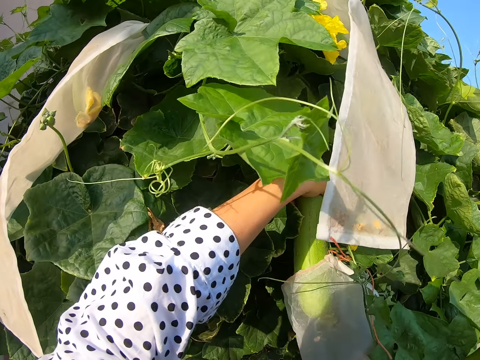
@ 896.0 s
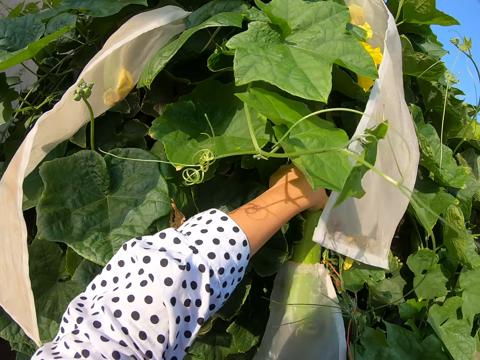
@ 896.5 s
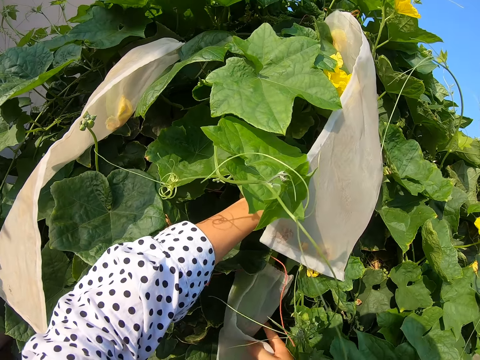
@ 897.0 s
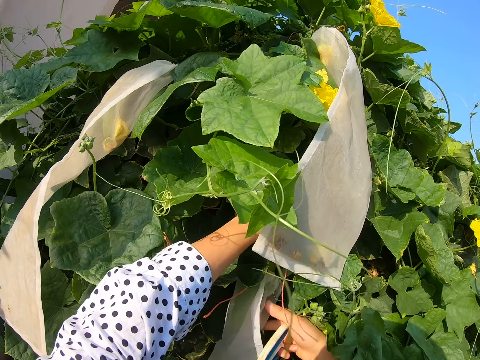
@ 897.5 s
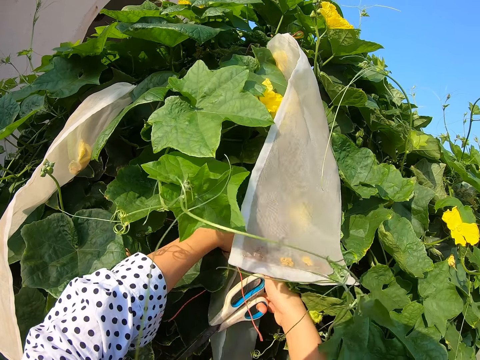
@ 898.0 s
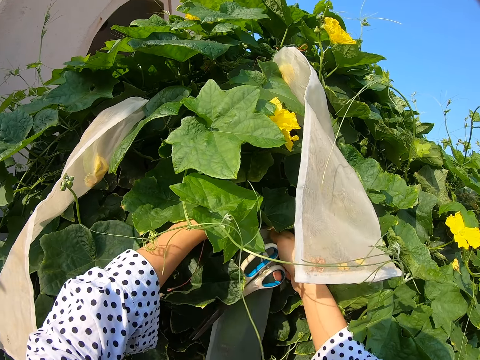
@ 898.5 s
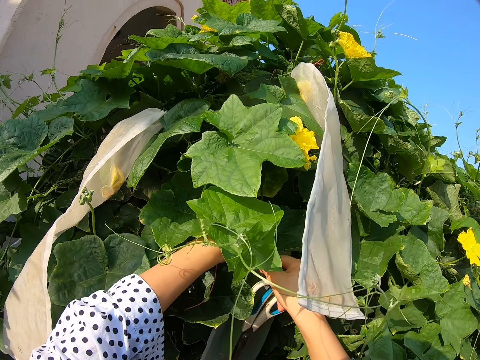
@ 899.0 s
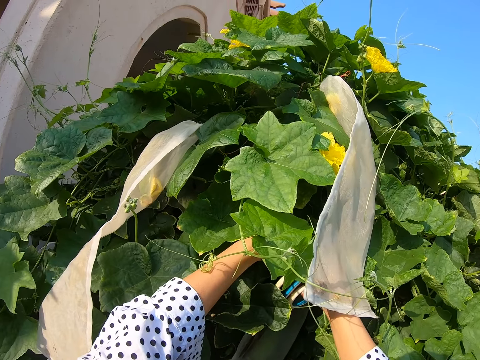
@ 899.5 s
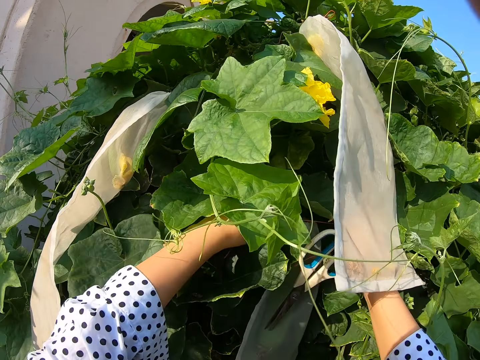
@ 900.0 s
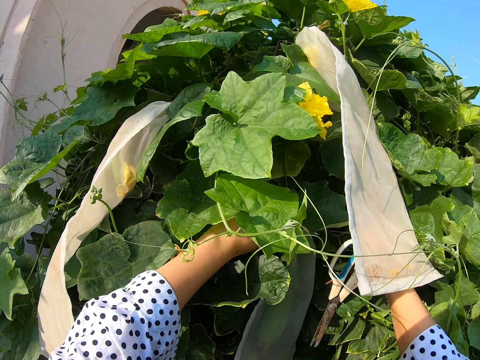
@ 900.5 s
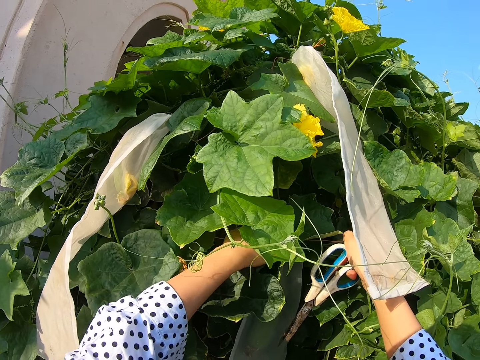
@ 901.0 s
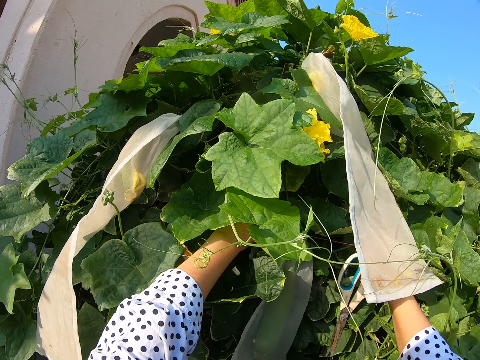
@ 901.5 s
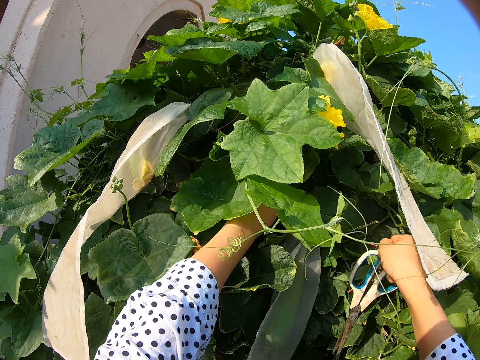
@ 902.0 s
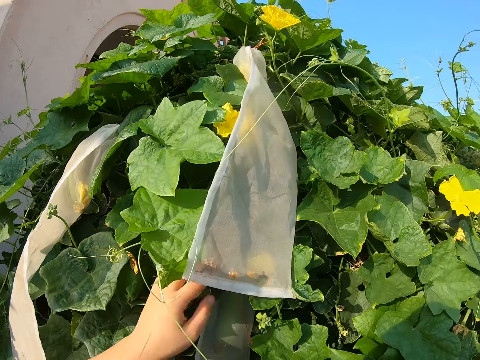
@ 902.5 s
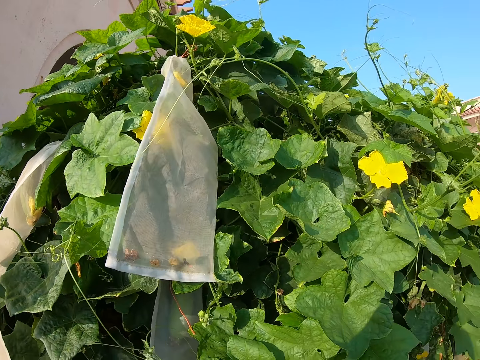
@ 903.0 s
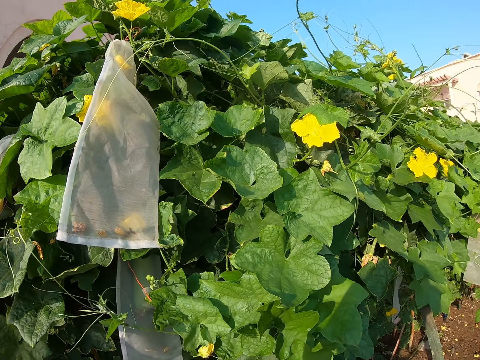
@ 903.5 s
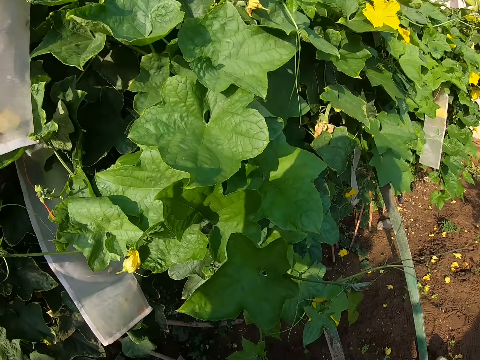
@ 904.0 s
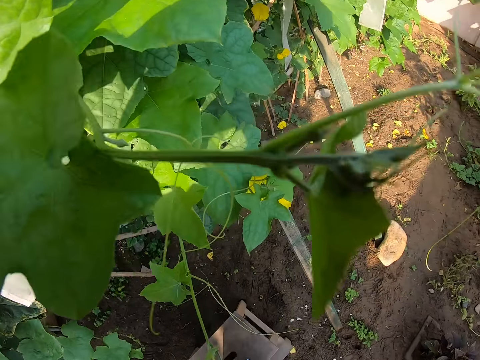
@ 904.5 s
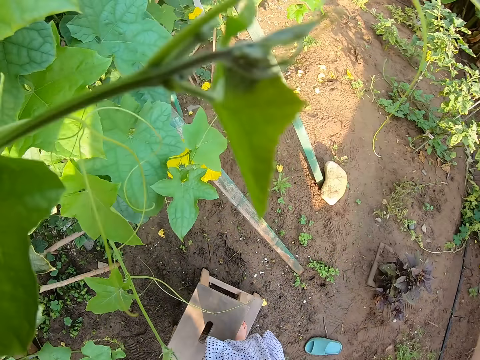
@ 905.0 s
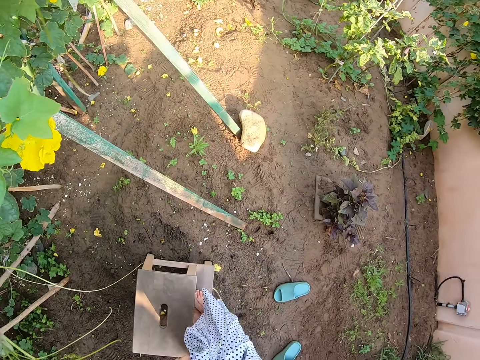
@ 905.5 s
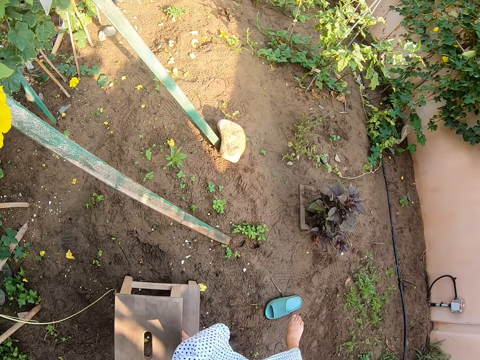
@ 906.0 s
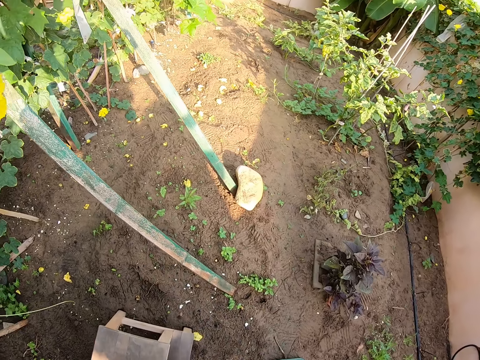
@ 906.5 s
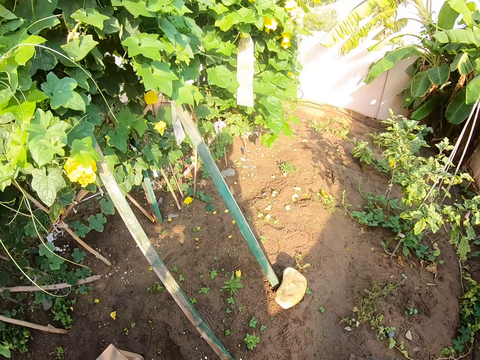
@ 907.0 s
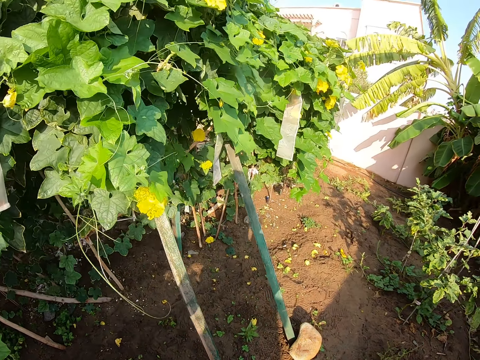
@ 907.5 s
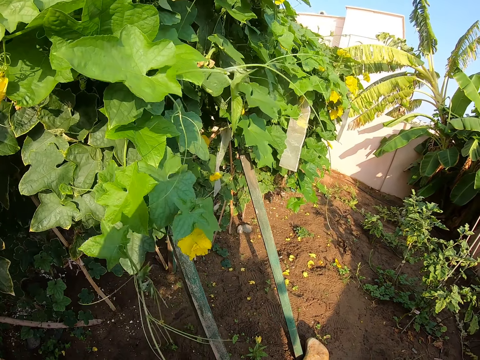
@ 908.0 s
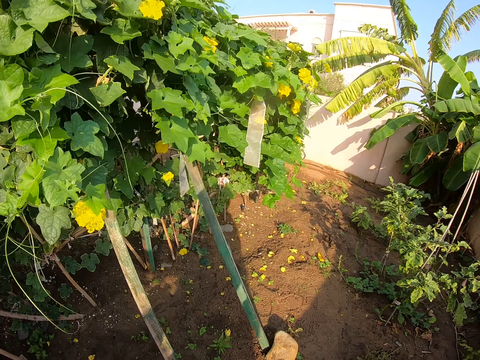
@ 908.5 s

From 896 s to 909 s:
The camera wearer holds the cotton bag. They close the cotton bag. They fix back the nylon. They swing the left hand. They stare at the plant. They alight from the stool.

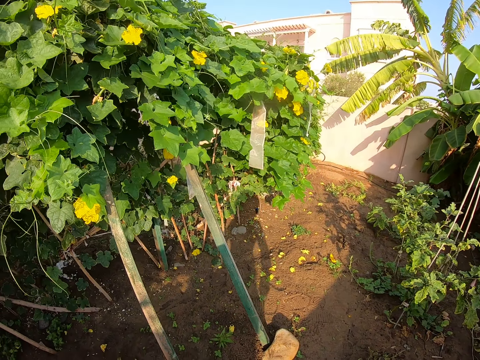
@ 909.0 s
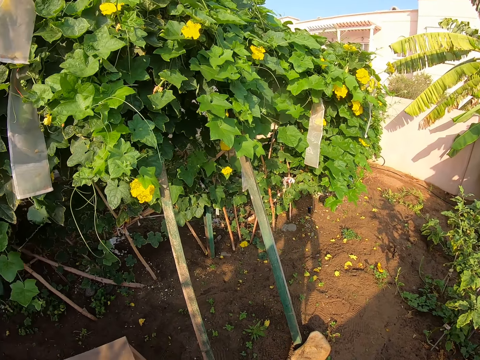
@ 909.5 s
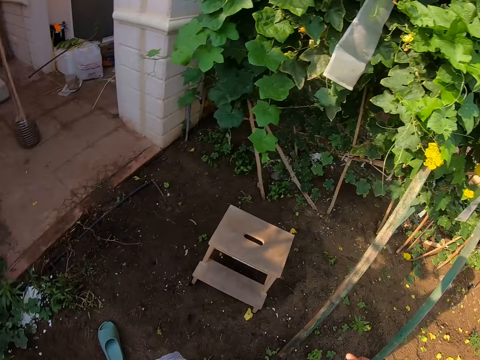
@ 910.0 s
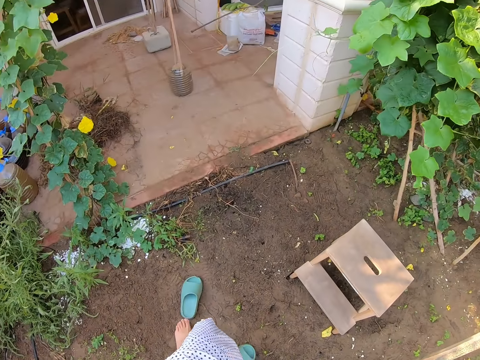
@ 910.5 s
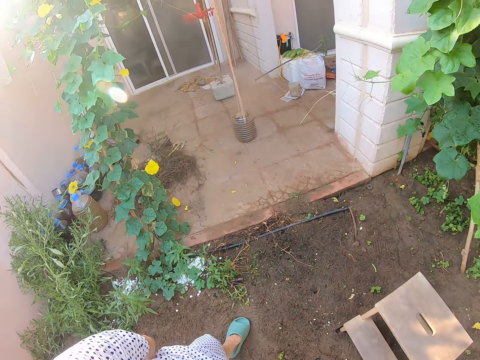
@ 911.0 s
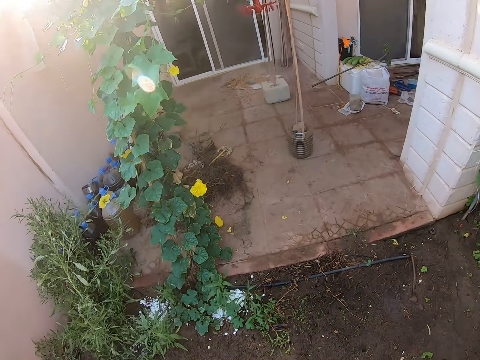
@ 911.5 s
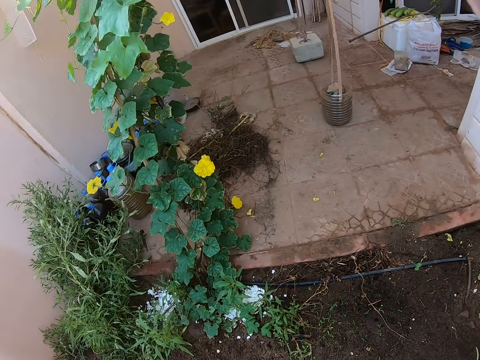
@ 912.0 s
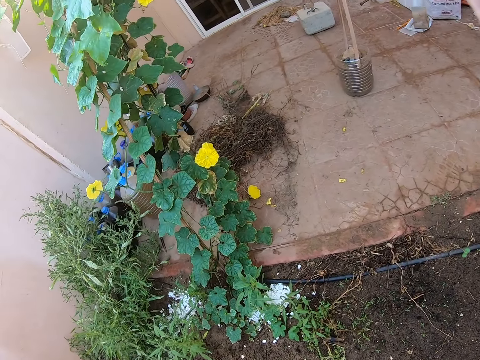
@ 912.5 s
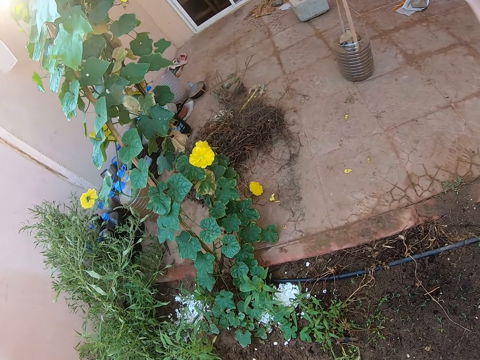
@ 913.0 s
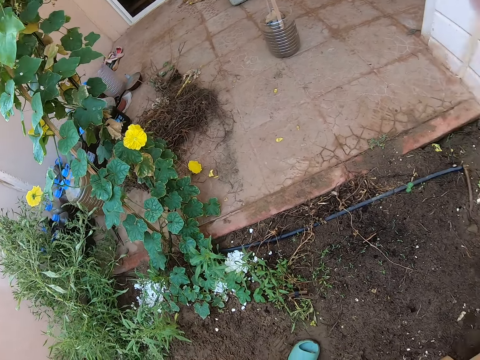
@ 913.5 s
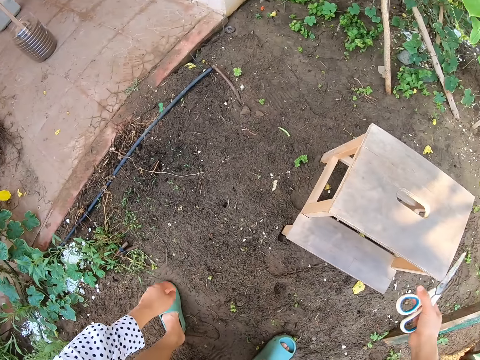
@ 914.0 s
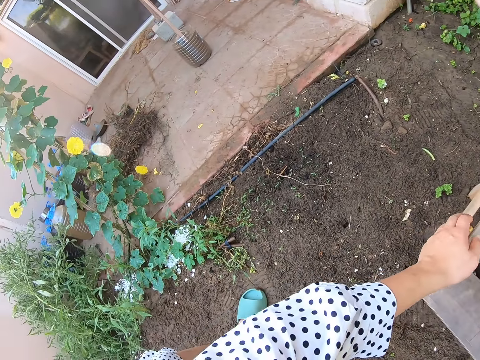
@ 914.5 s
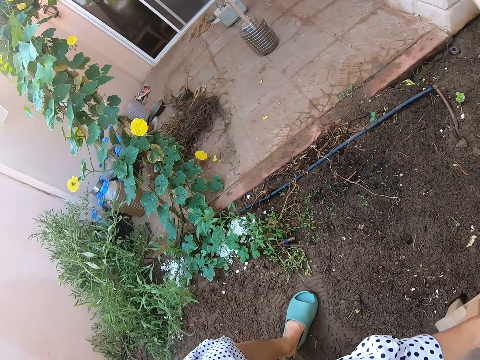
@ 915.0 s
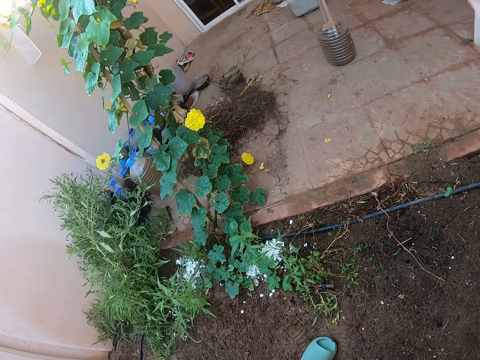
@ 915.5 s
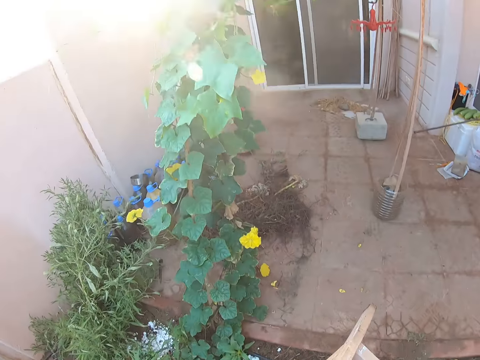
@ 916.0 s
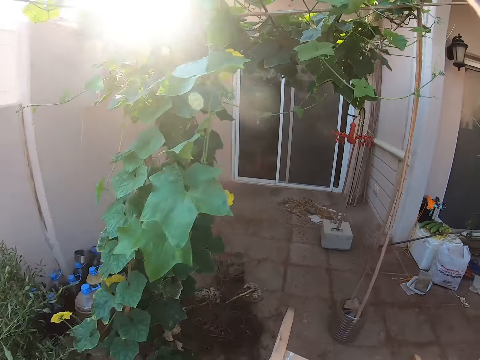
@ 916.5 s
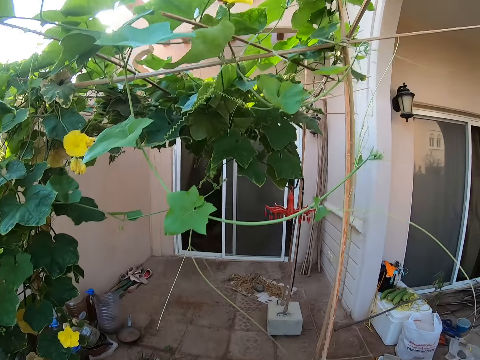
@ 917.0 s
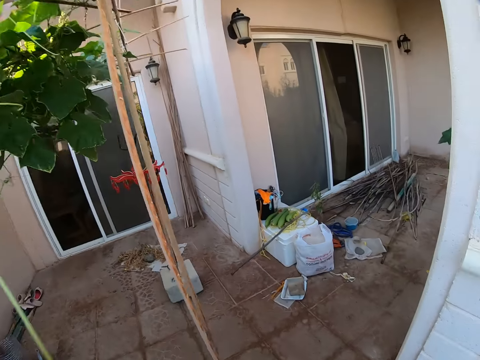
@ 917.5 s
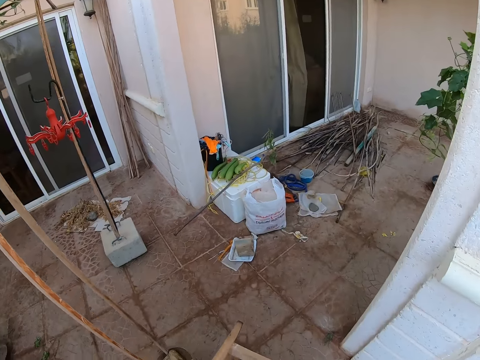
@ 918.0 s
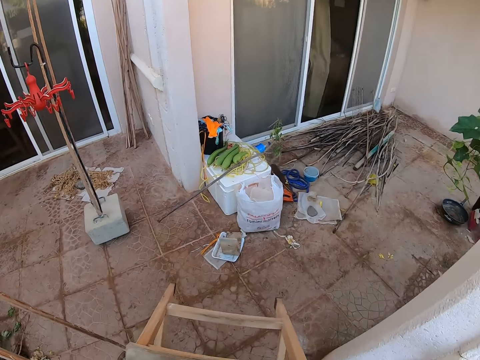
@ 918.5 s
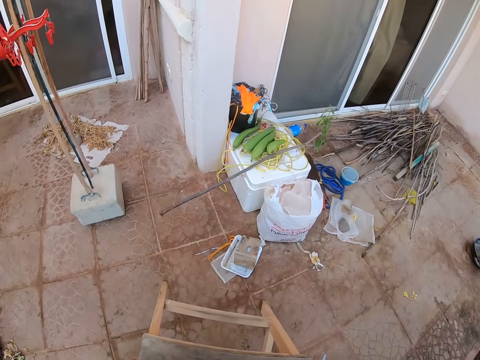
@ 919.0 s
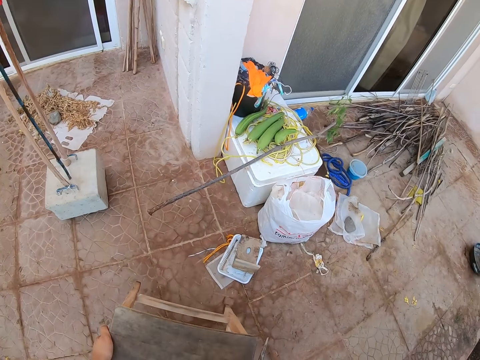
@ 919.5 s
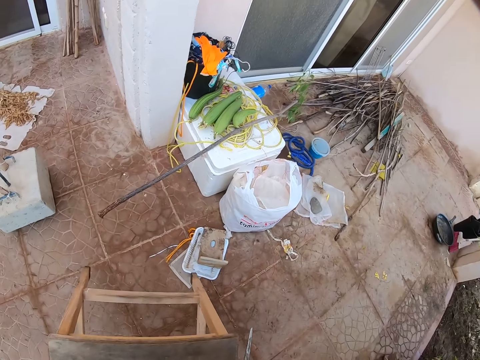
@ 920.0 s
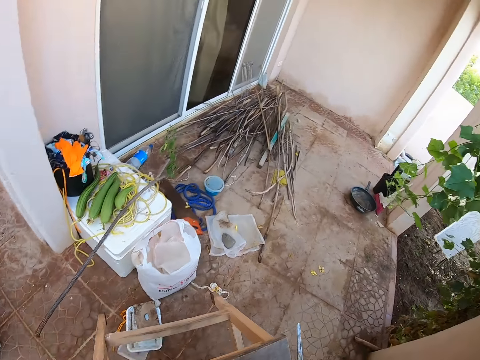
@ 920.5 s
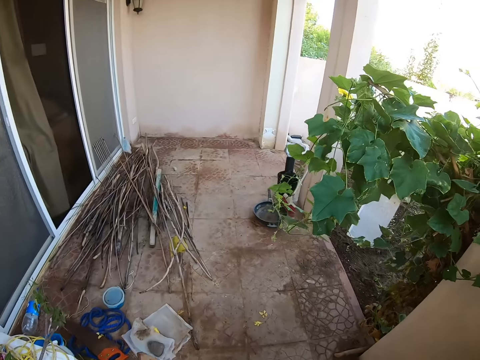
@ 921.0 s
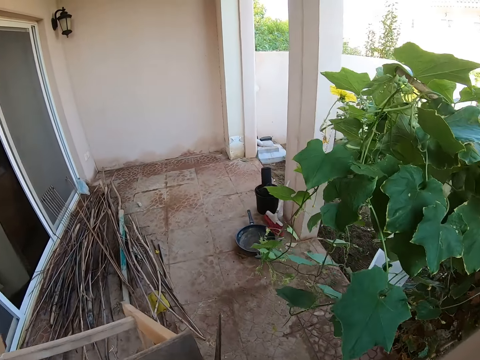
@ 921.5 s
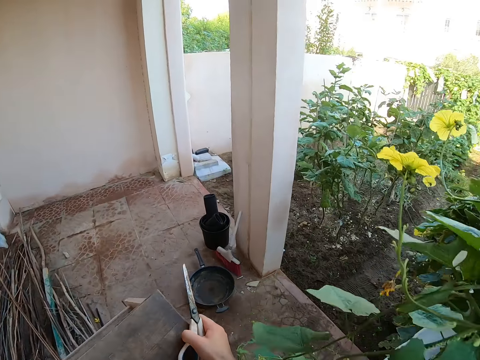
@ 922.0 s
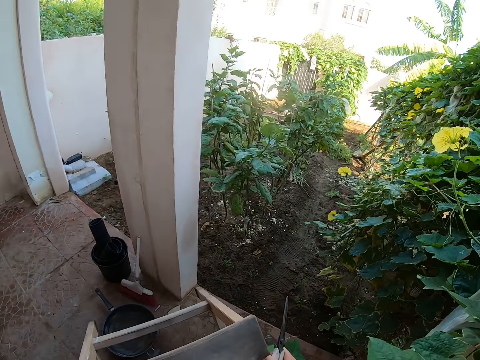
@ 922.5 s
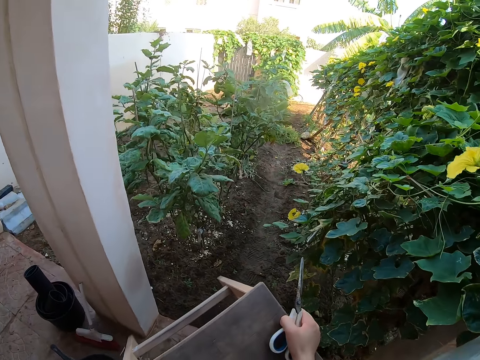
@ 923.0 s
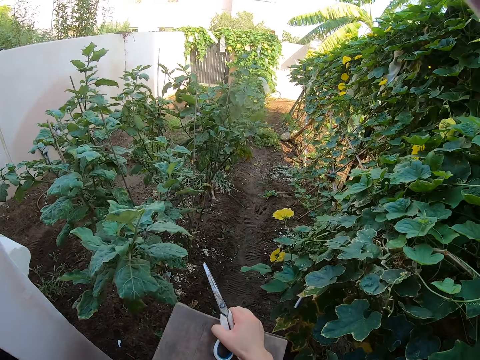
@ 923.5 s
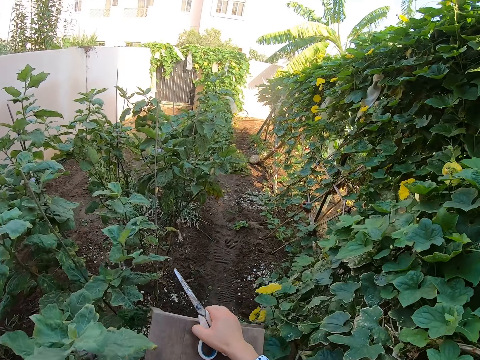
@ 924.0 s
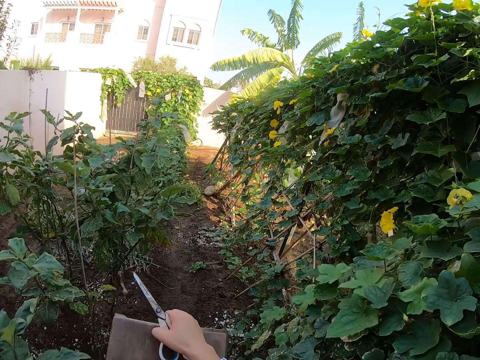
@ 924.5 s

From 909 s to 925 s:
The camera wearer looks around. They wear the sandal. They swing the right hand. They swing the left hand. They look around. They take the stool. They carry the stool with both hands. They walk in the garden.
